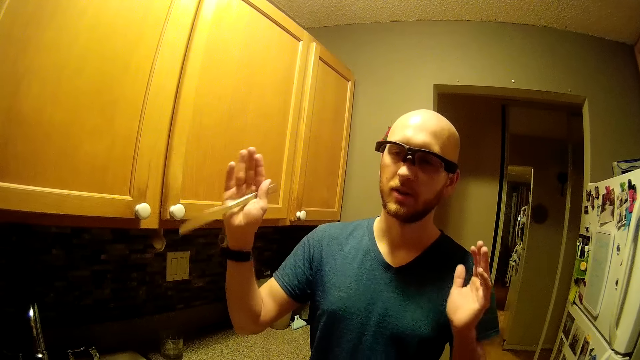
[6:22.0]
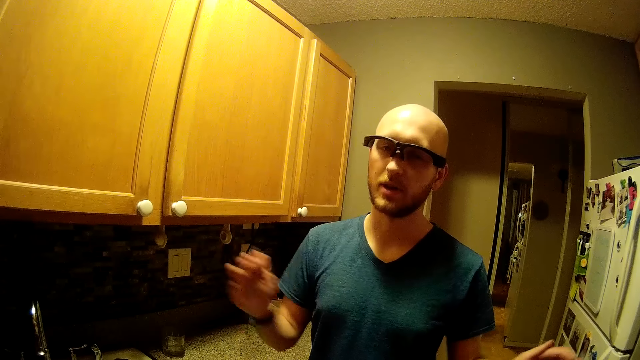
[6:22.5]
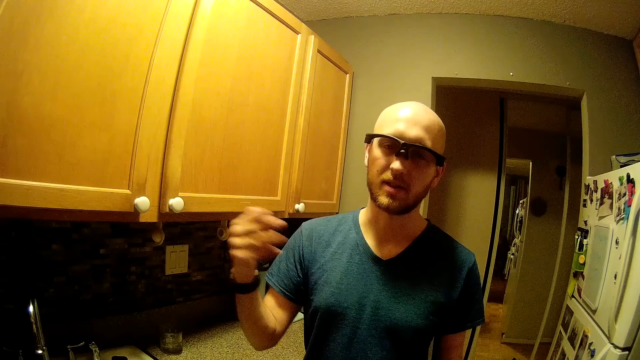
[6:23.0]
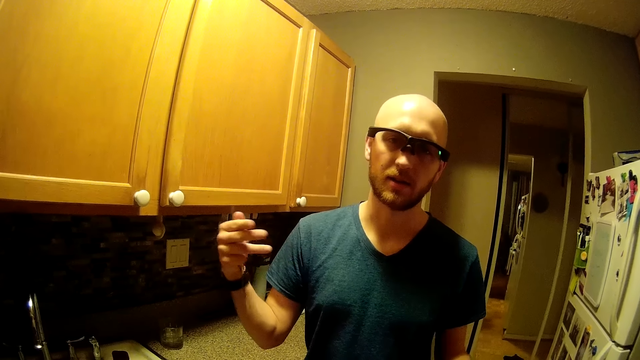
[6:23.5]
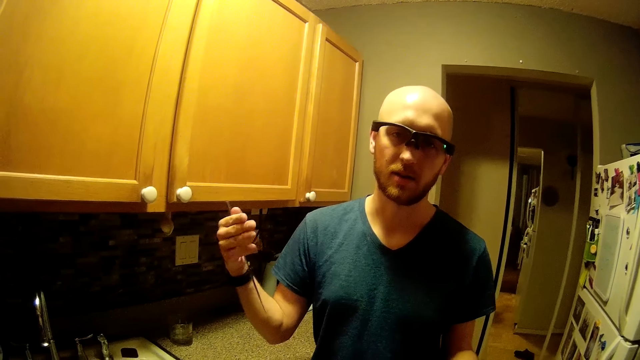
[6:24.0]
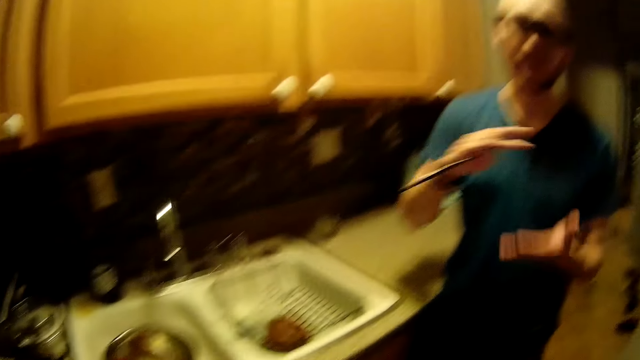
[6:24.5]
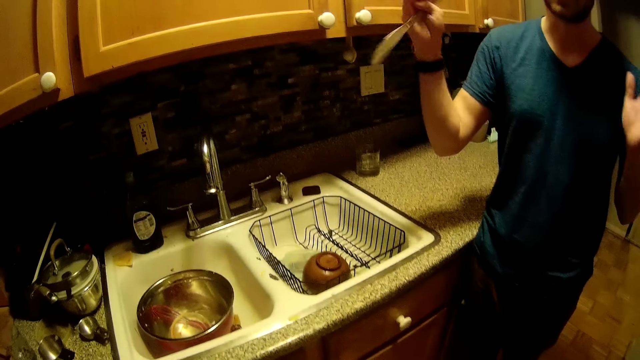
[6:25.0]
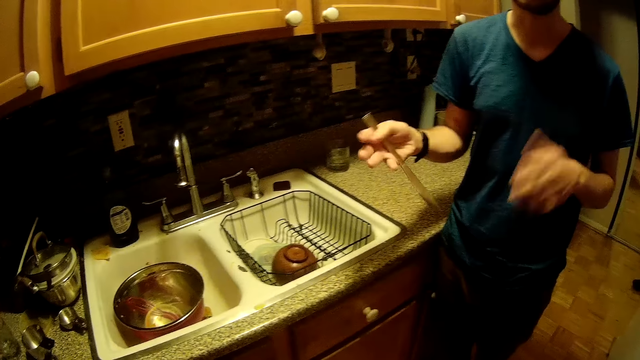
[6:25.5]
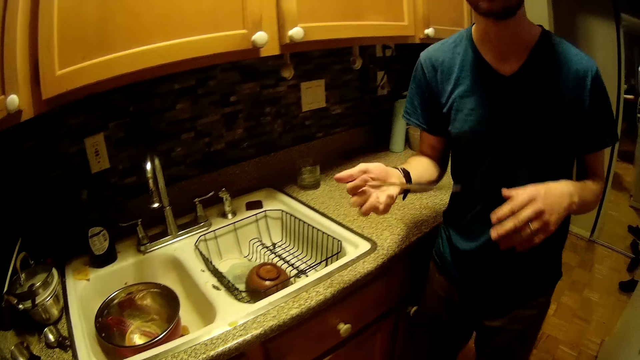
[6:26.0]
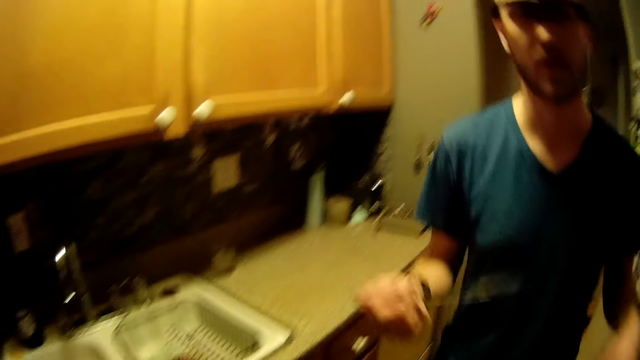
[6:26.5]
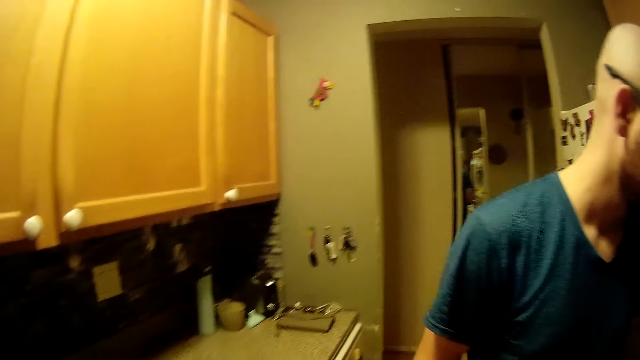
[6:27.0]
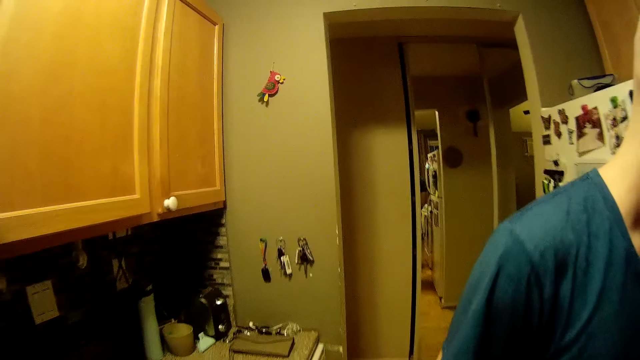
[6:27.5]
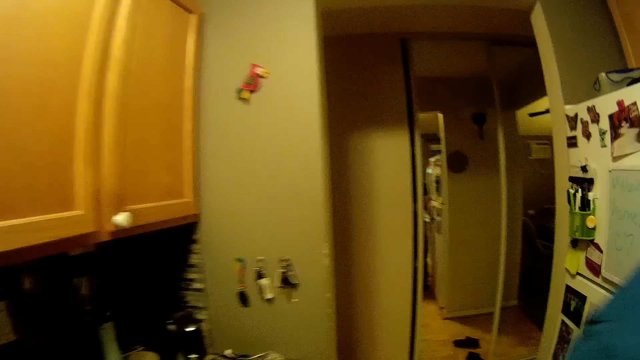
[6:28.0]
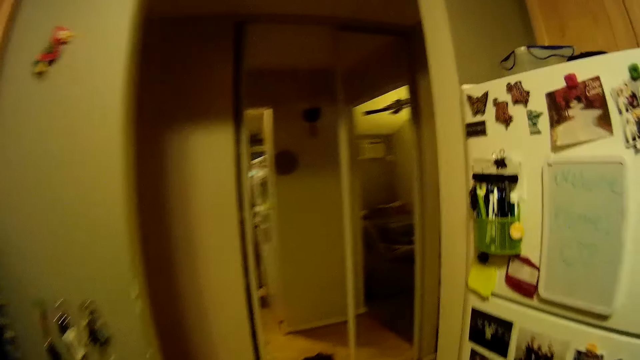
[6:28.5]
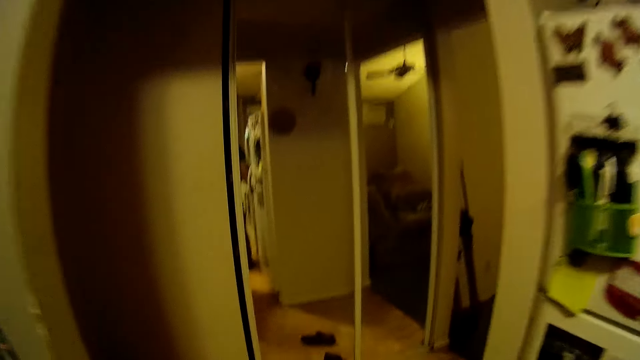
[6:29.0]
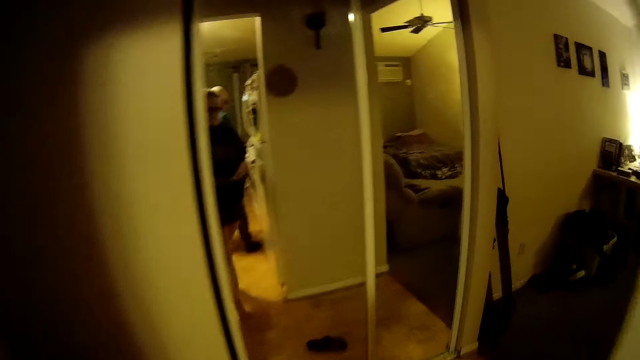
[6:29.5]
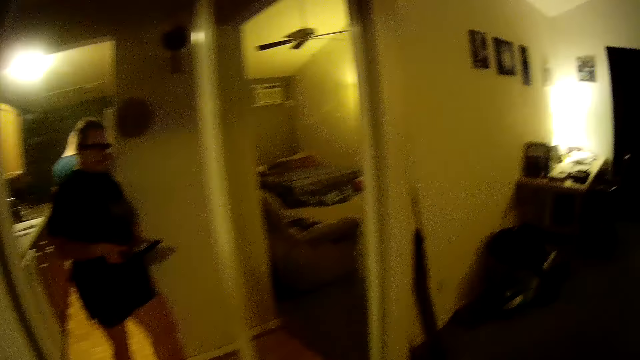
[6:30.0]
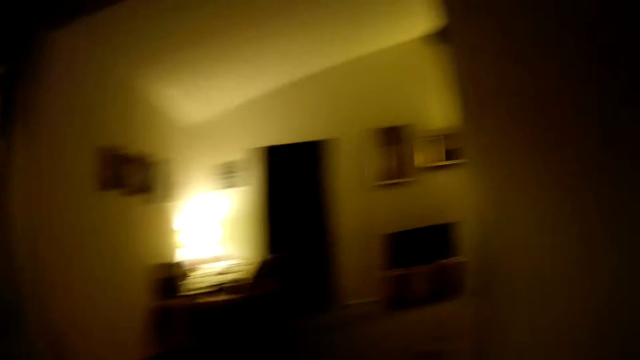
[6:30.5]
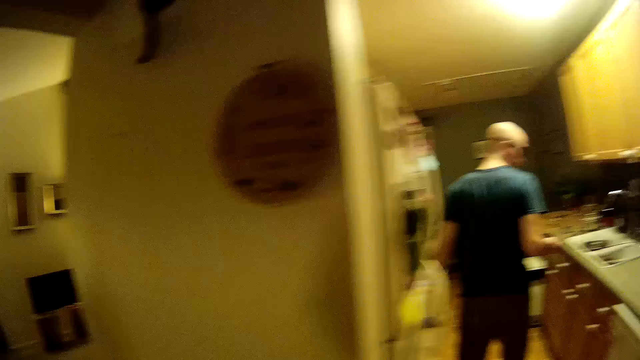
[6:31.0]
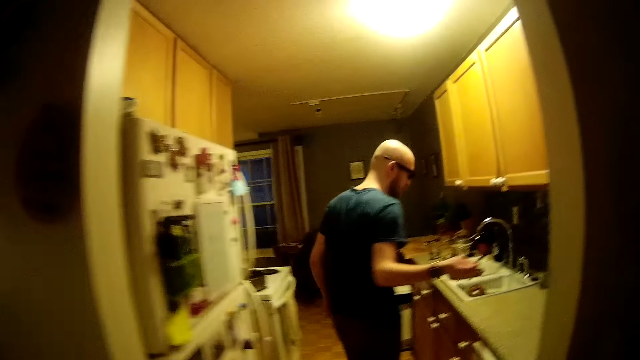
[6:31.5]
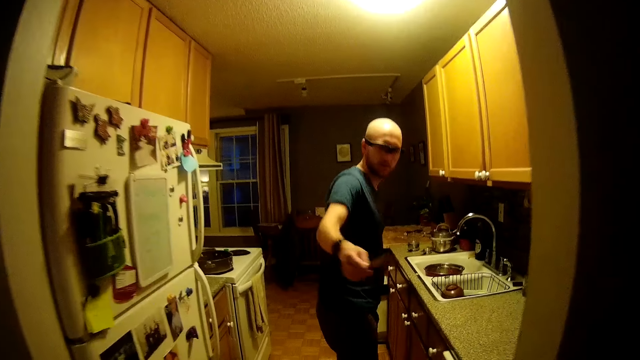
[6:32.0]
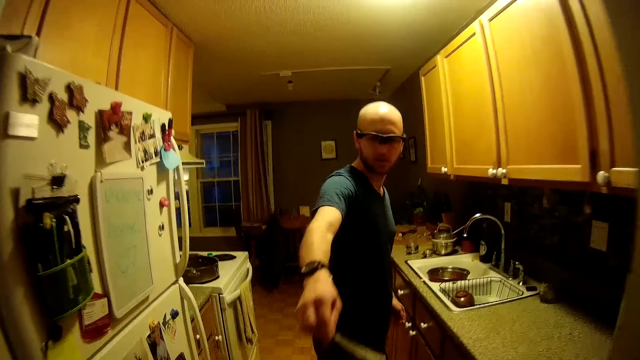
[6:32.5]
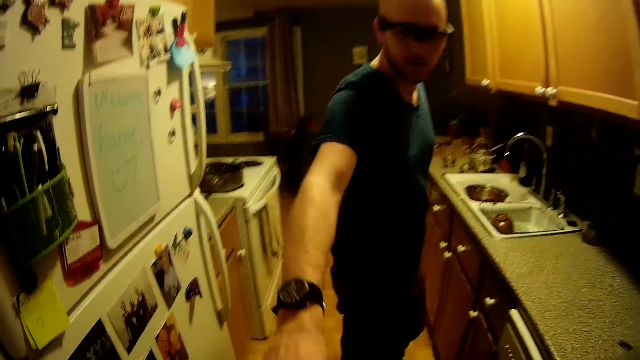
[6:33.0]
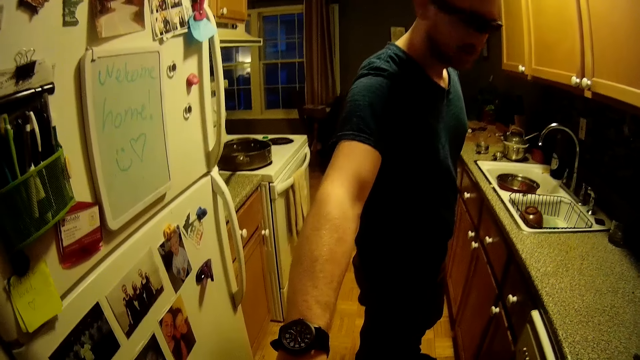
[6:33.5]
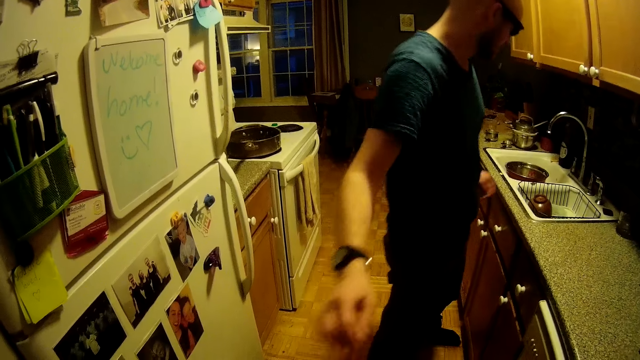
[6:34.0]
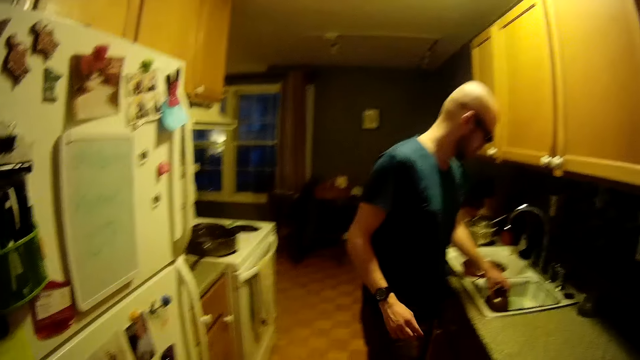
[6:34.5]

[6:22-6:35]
The man gesticulates with both hands. The camera wearer talks to the man and walks around. They approach a hallway. They walk toward the man in the kitchen. The man places a knife in his left hand into a bowl in the camera wearer's hands.

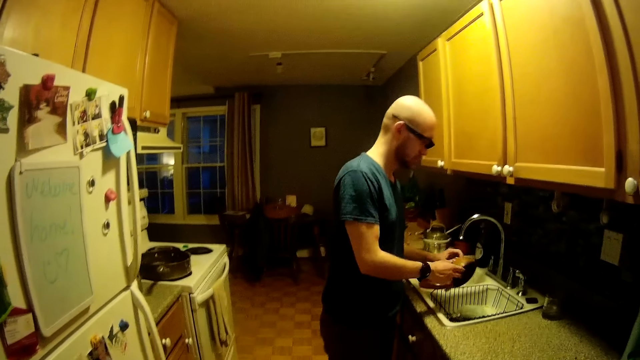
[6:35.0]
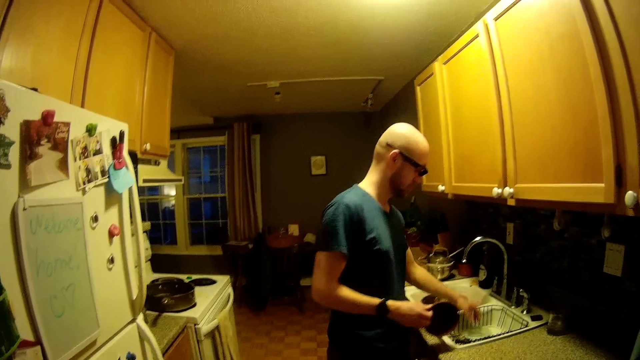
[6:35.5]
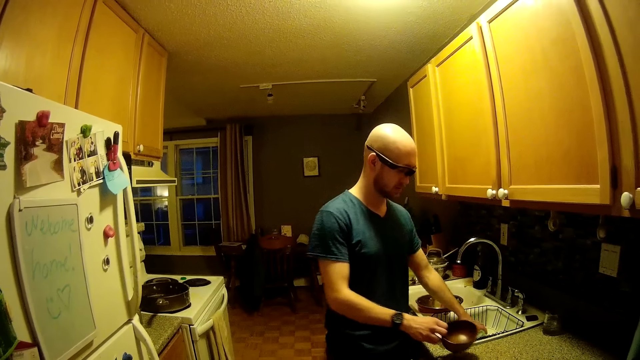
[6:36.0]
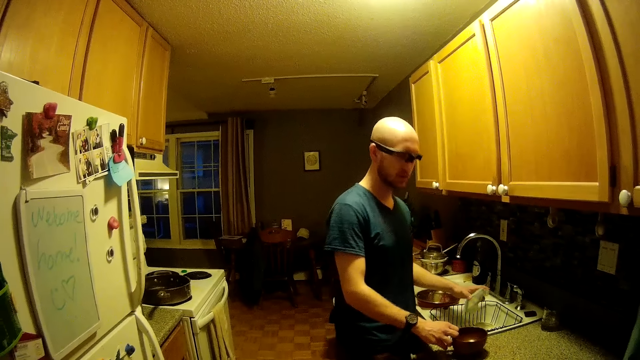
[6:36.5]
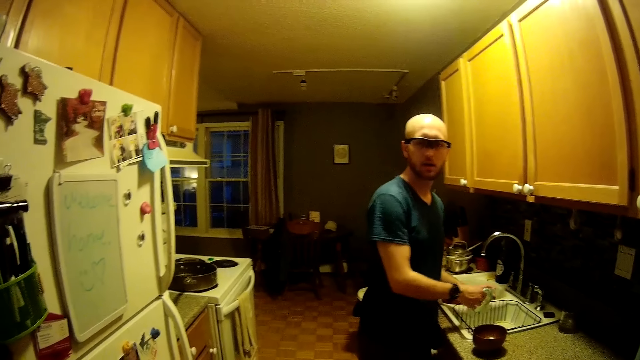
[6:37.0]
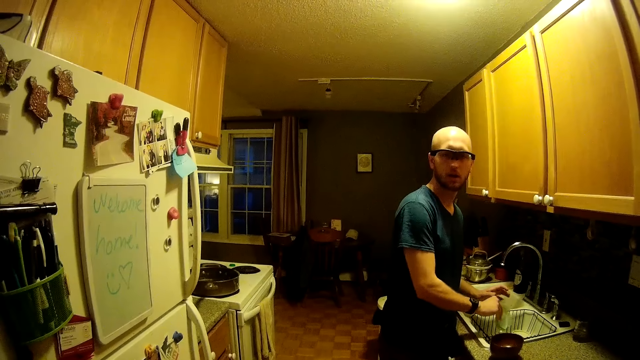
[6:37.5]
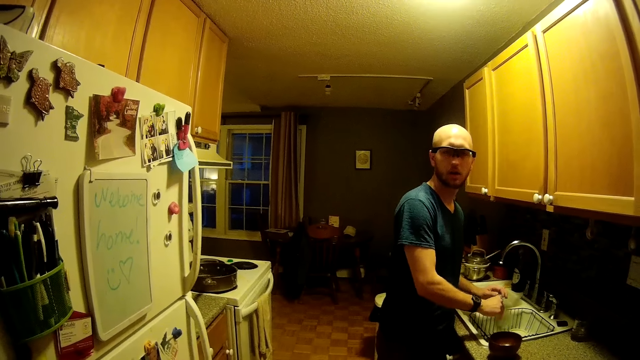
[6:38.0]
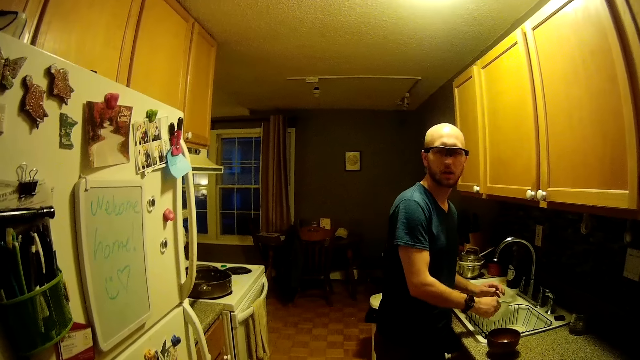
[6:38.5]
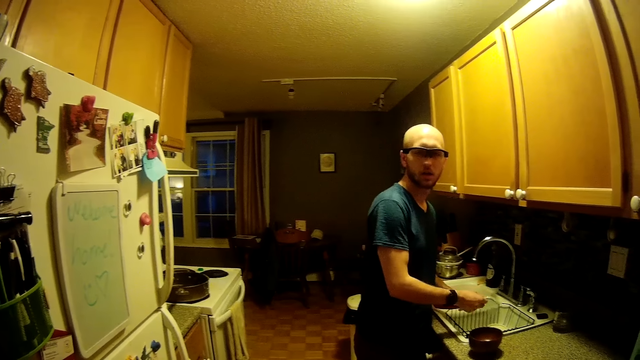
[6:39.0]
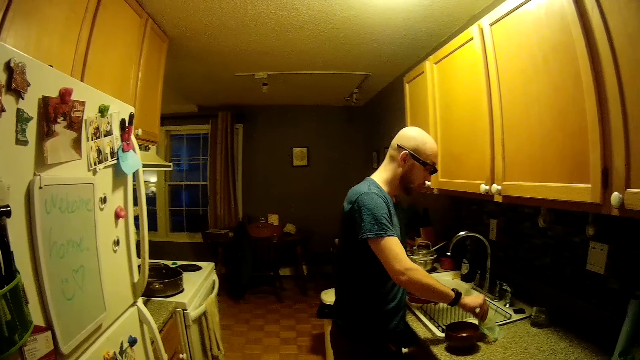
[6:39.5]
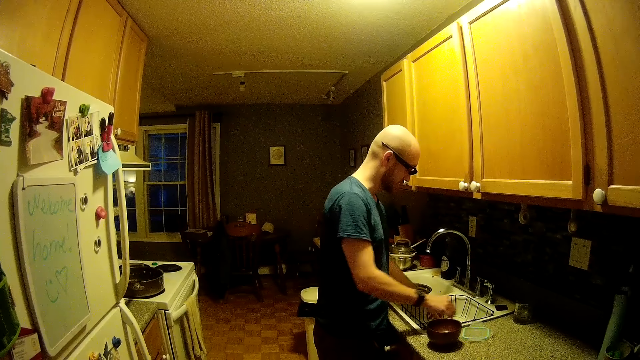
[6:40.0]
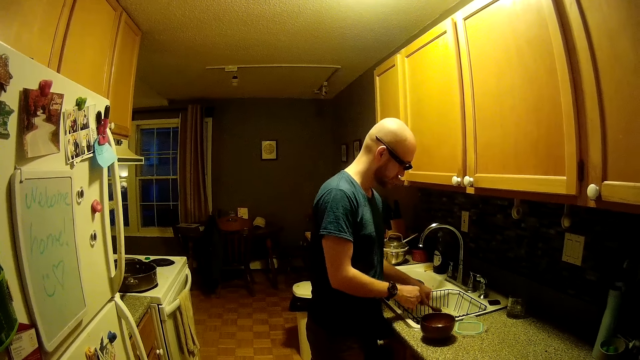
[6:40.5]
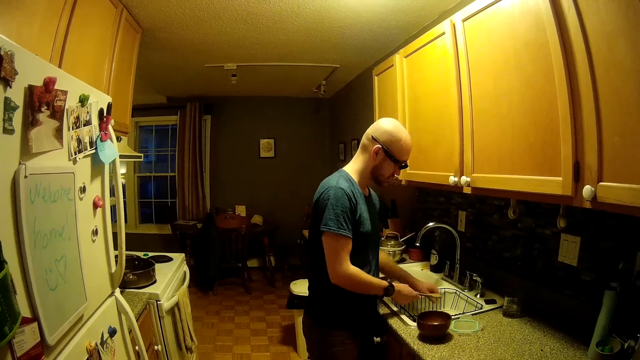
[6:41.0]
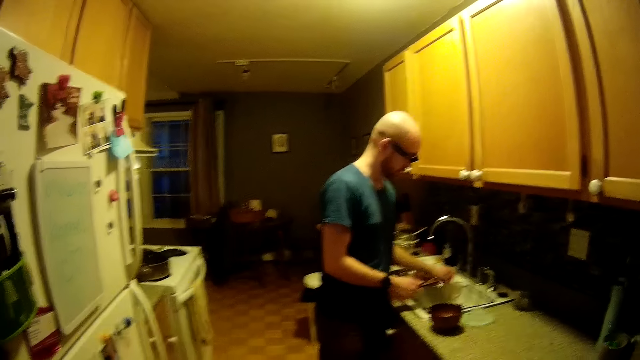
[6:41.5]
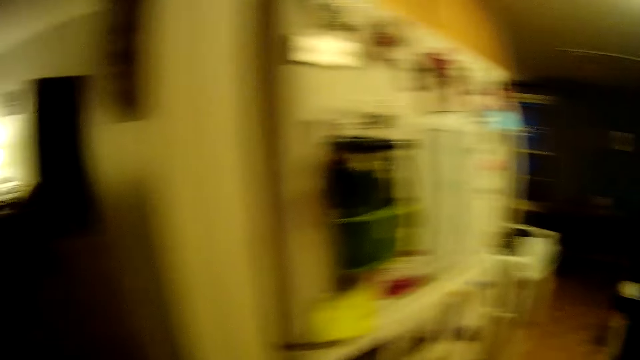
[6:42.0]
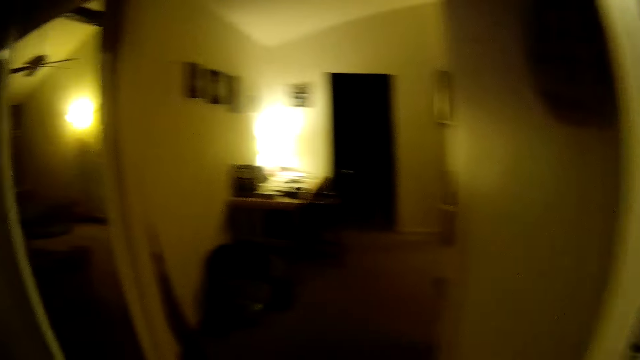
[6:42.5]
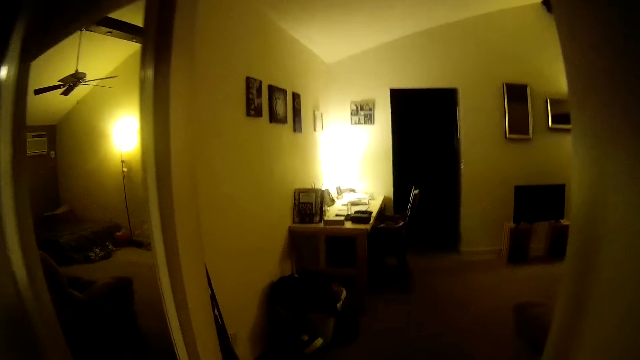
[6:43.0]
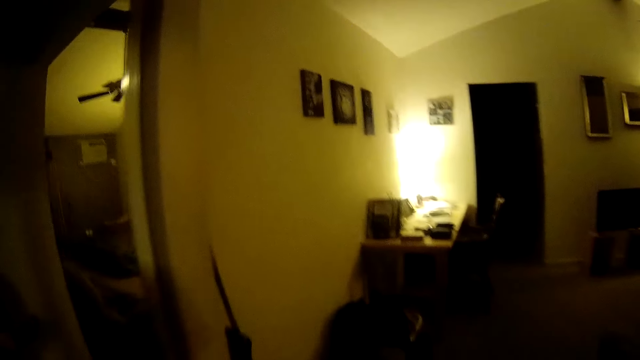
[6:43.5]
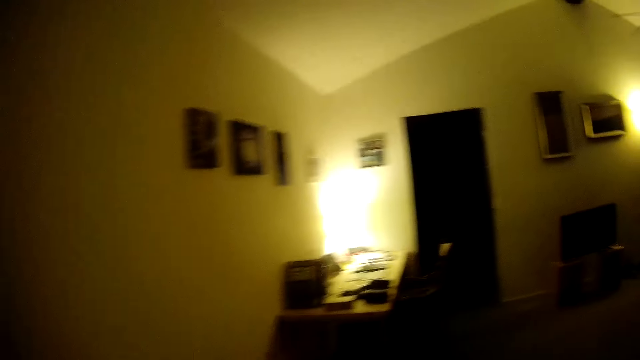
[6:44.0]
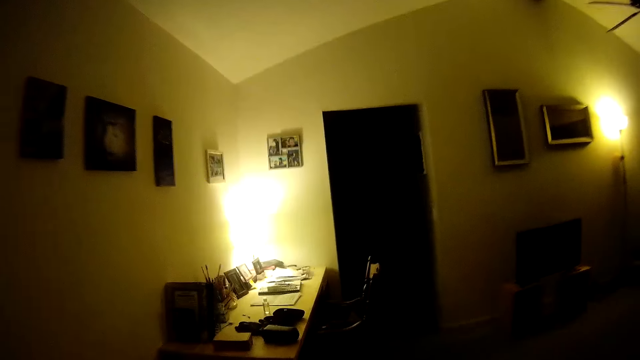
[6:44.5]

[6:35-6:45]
The man picks a bowl from the kitchen sink with his left hand and passes the bowl in his left hand to his right hand. The man picks a plastic container lid from the kitchen sink with his left hand. The man places the bowl in his right hand on the kitchen countertop. The man passes the plastic container lid in his left hand to his right hand, shakes water off the plastic container lid in his right hand, and taps the plastic container lid in his right hand with his left hand. The man places the plastic container on the kitchen countertop with his right hand. The man picks a spoon from the kitchen sink with his left hand and passes the spoon in his left hand to his right hand. The man picks a plate from the kitchen sink with his left hand. The camera wearer walks through a hallway from the kitchen.
